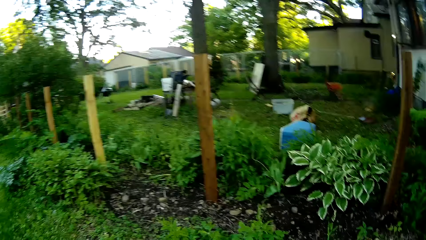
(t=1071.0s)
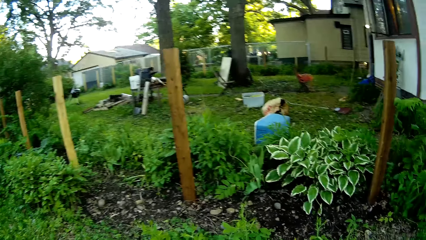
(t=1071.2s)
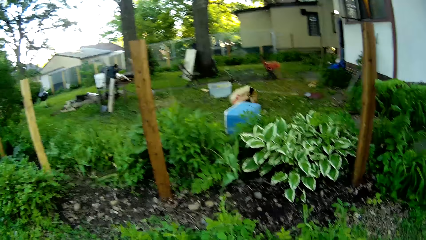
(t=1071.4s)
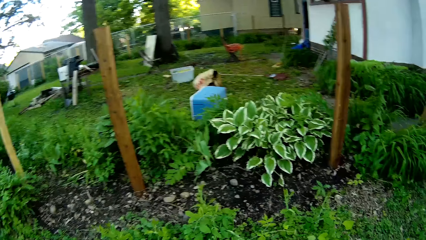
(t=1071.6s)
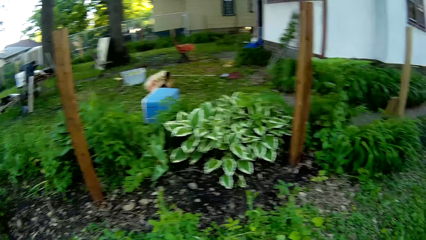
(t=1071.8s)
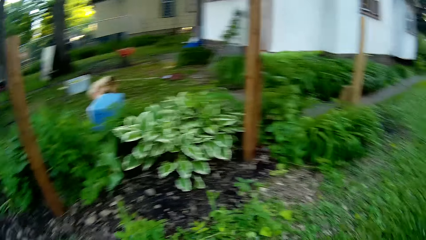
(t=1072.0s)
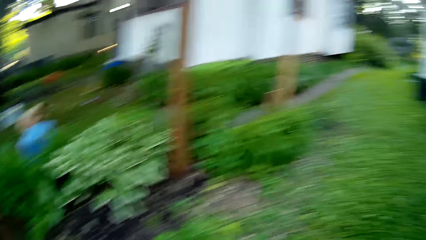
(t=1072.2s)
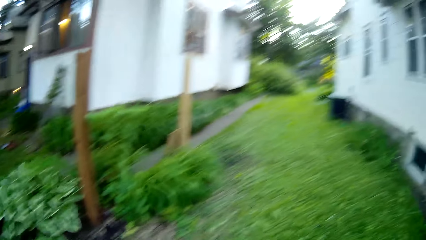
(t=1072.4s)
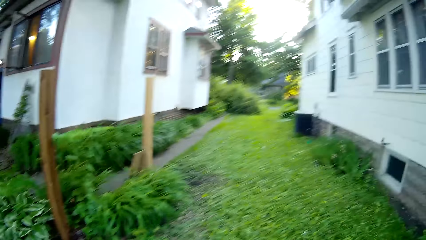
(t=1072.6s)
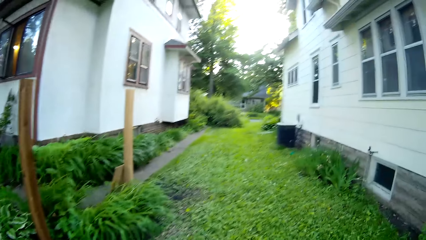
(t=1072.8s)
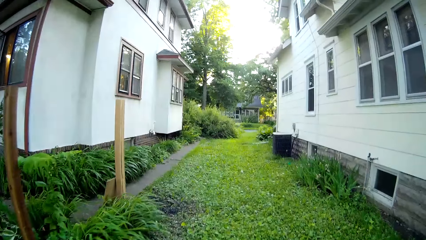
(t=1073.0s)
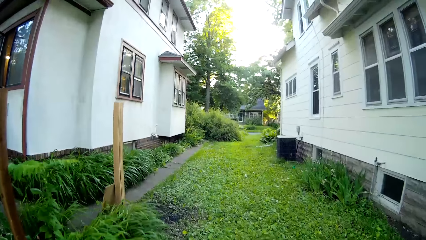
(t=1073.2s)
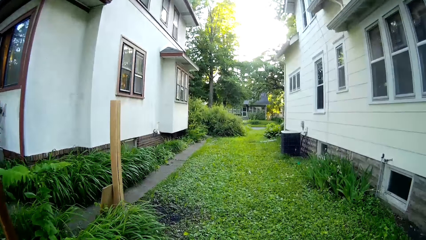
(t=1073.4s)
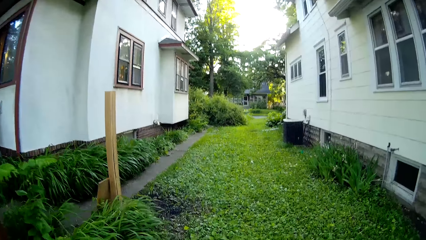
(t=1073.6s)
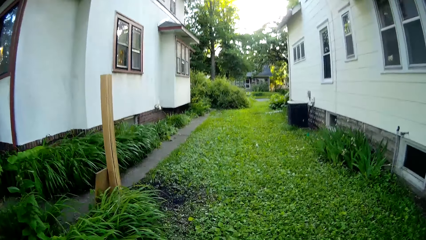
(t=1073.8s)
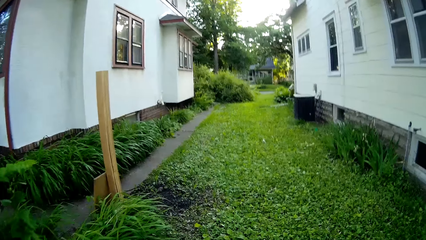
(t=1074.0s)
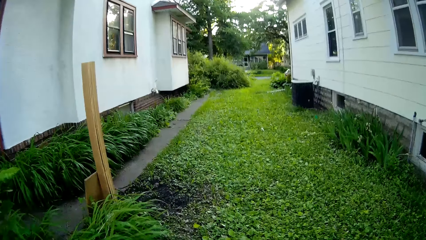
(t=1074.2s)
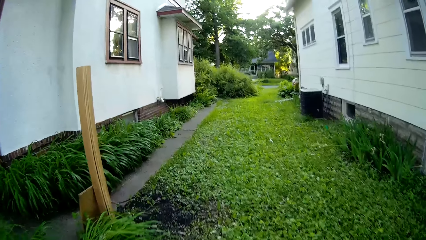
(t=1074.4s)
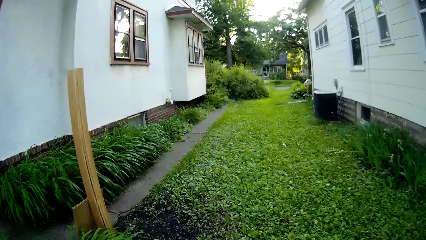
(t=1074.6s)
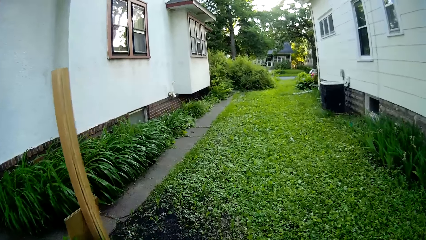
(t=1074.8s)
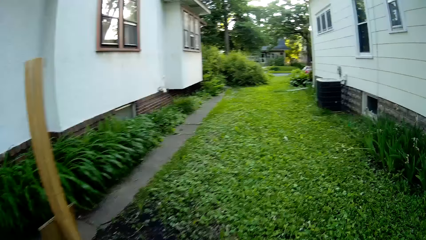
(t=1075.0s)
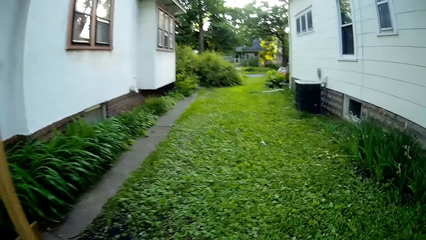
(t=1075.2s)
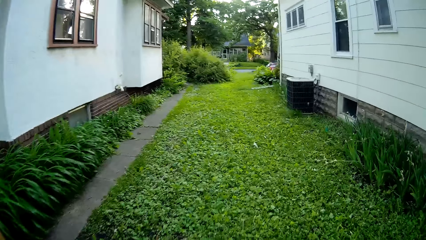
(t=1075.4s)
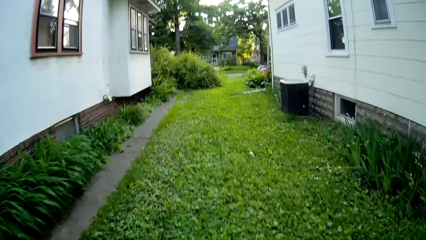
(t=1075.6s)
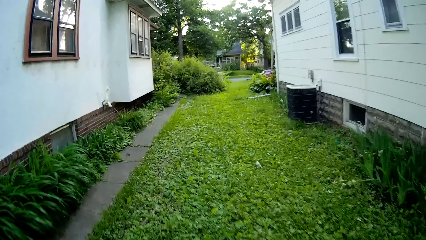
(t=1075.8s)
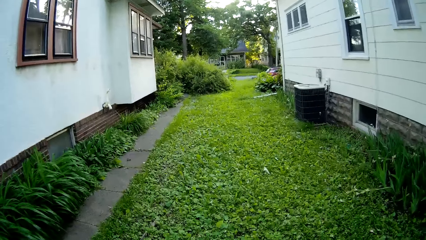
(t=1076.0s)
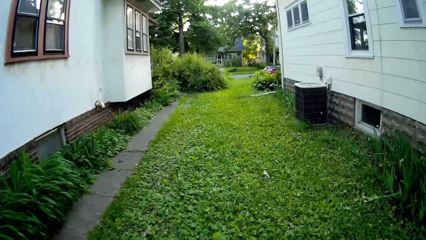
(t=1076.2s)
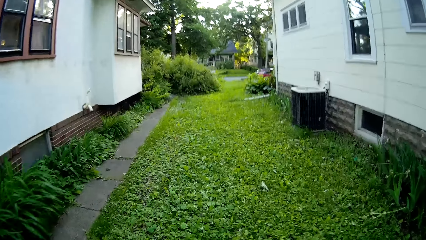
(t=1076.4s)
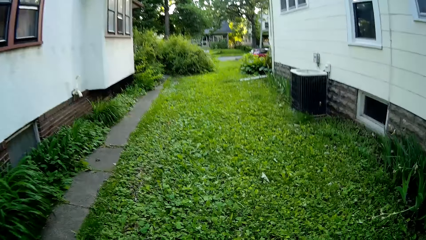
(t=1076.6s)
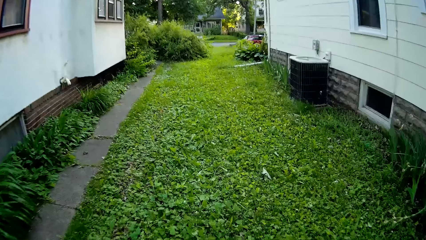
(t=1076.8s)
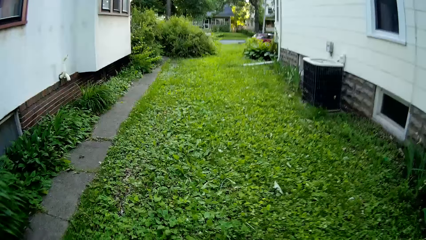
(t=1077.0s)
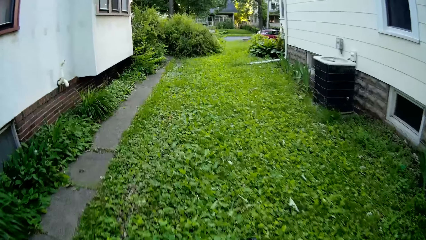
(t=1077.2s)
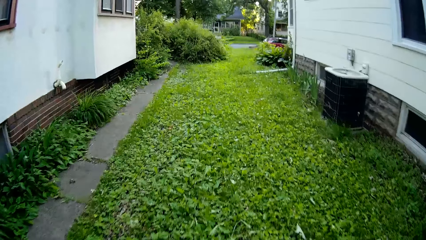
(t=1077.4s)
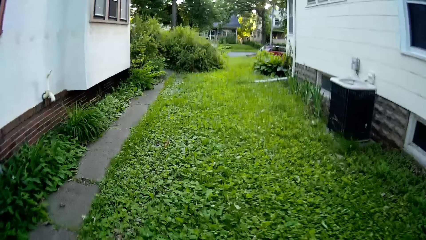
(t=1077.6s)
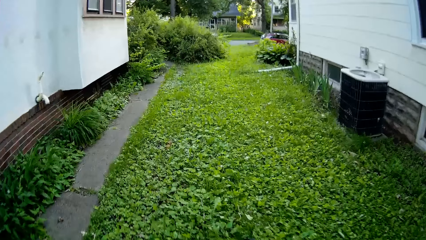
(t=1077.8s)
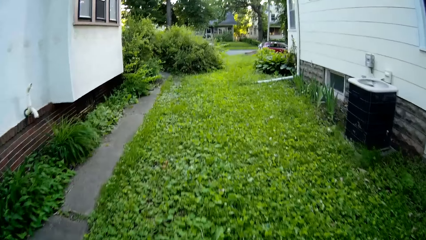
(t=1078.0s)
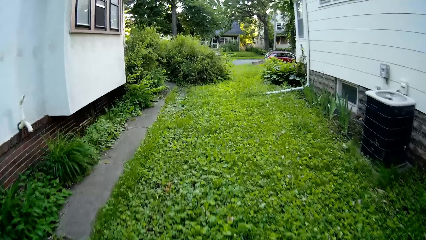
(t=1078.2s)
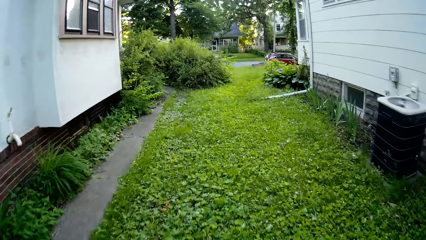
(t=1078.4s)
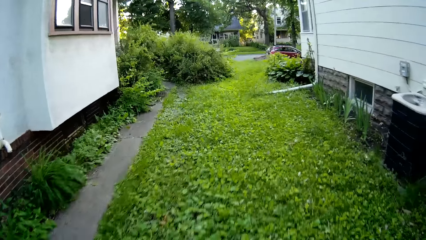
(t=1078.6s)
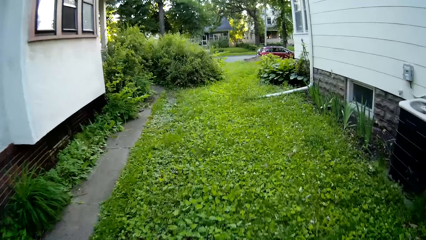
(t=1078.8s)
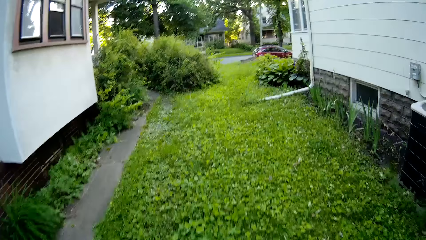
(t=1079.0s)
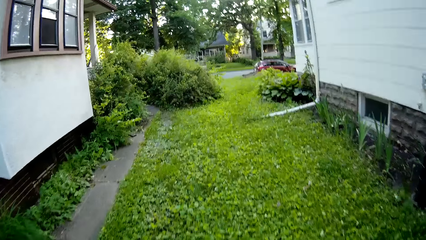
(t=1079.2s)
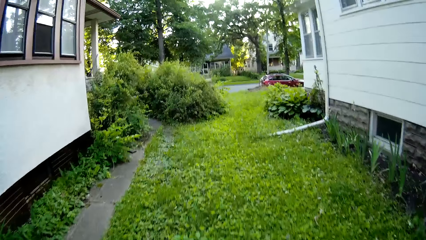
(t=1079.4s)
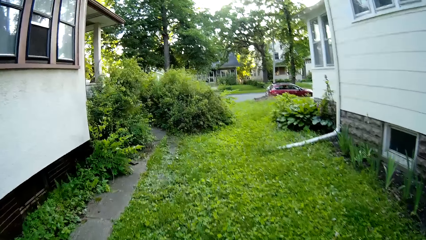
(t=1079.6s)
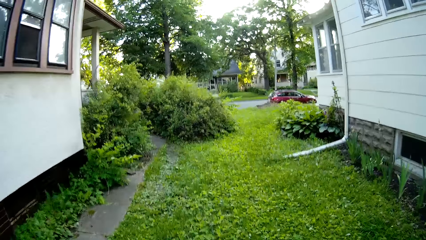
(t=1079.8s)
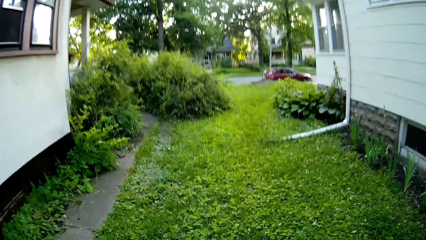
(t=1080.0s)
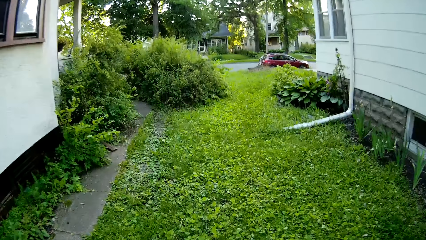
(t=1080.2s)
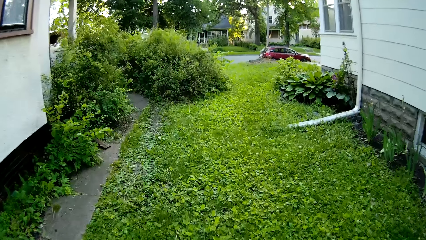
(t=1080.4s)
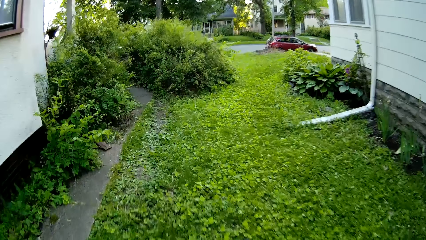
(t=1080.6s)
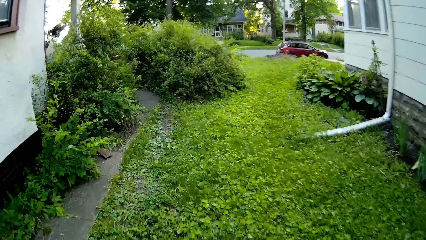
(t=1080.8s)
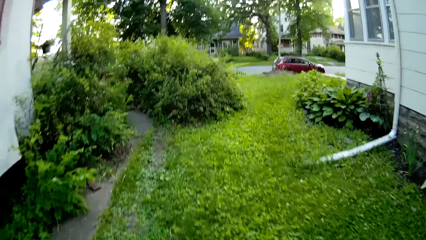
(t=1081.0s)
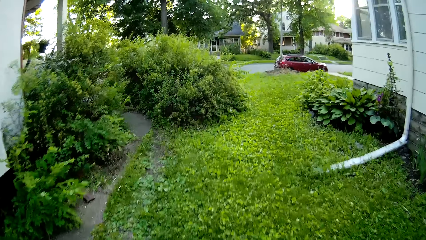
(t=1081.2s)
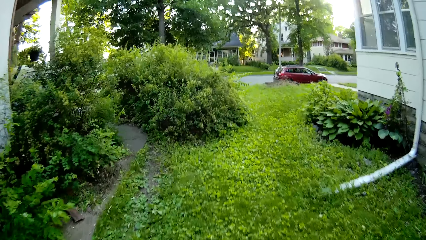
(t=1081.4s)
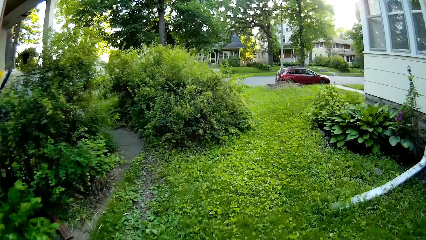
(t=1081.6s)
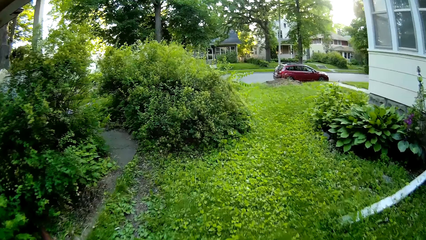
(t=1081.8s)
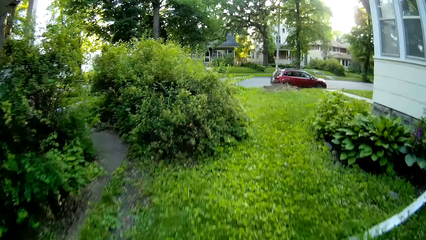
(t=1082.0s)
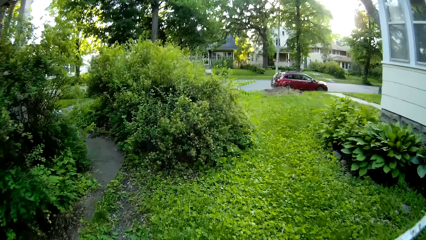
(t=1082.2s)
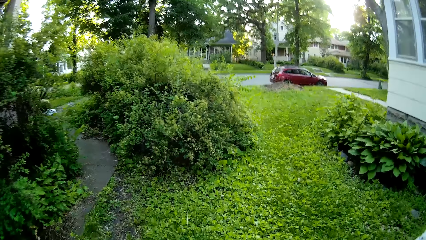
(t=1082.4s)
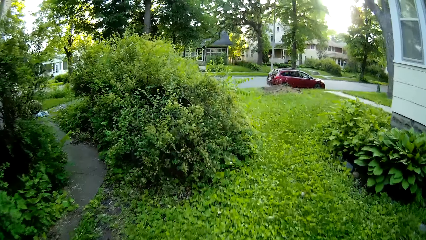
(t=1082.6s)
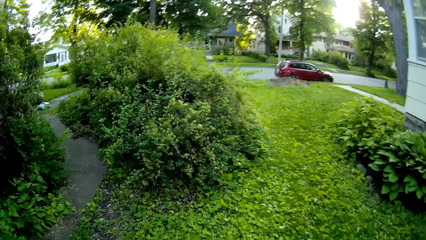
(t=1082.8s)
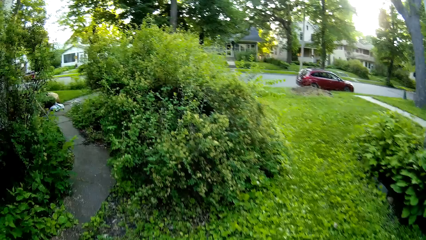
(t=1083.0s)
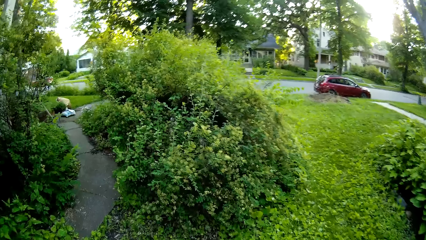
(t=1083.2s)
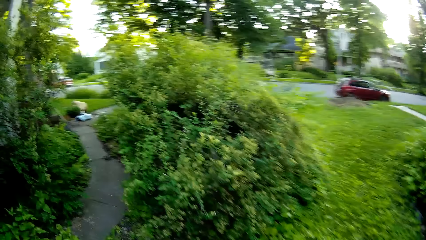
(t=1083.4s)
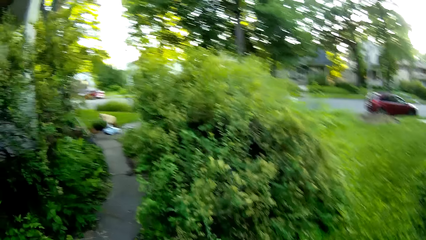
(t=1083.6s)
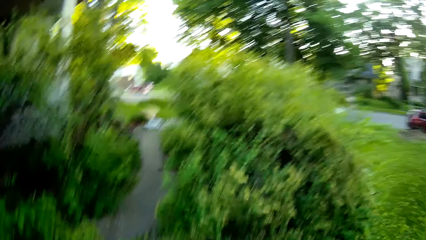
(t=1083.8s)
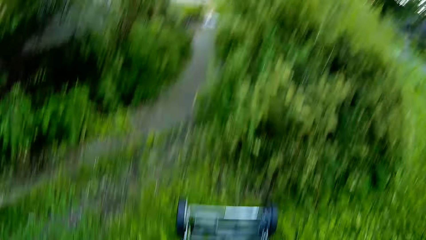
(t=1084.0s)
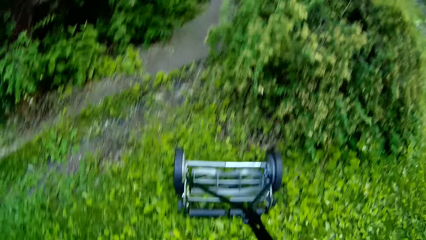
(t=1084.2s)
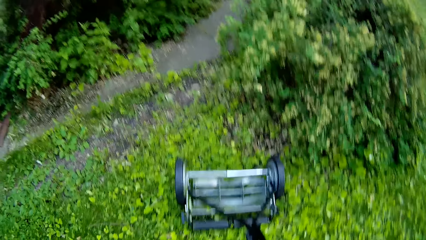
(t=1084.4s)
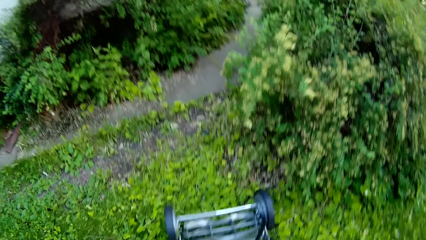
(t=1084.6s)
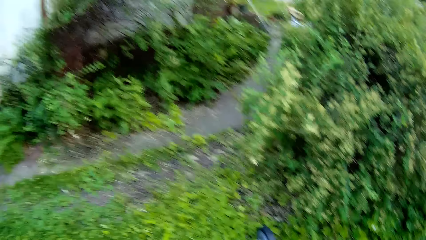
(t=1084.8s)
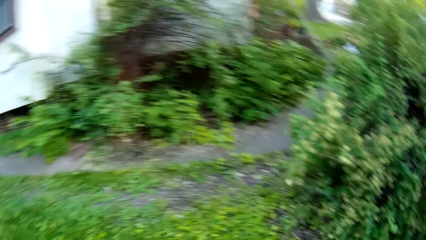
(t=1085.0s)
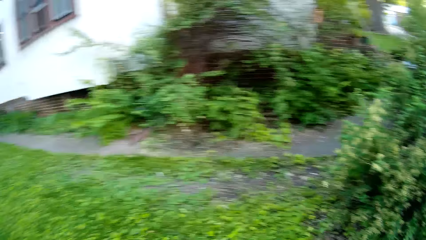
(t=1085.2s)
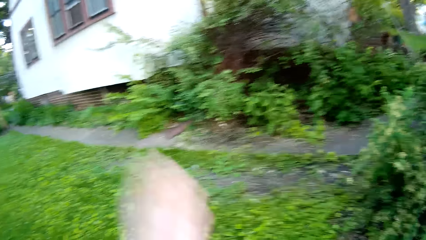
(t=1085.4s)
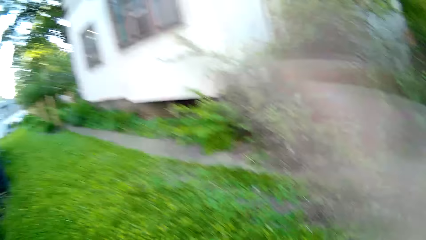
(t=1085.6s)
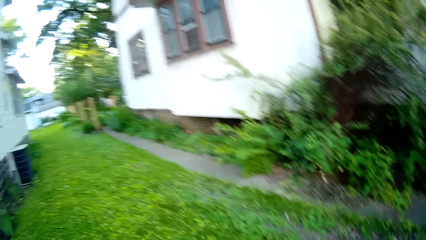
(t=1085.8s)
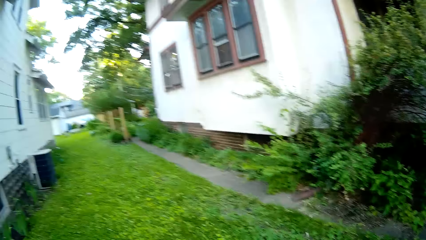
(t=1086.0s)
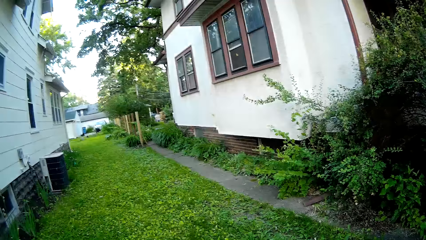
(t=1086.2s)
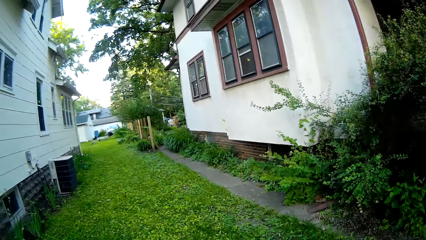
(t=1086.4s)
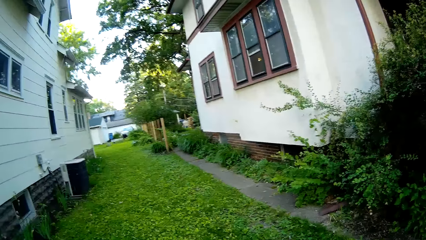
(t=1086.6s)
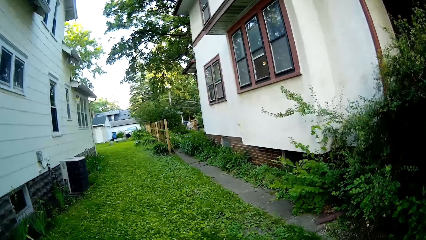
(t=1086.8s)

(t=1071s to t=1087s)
The camera wearer turns a mower. He cuts grass using the mower. He turns the mower. He waves his right hand over his face. He cuts grass using the mower.
